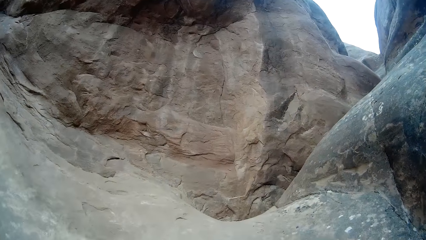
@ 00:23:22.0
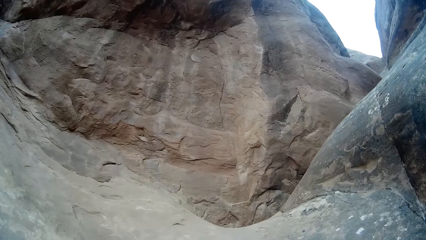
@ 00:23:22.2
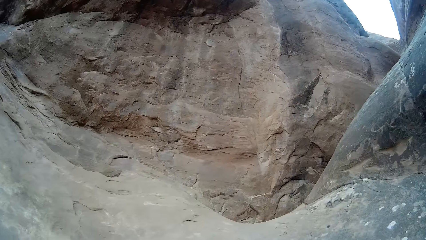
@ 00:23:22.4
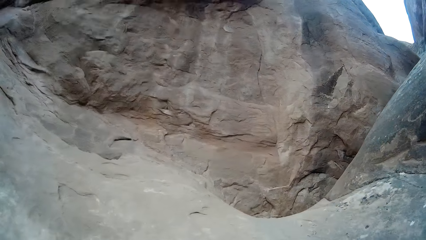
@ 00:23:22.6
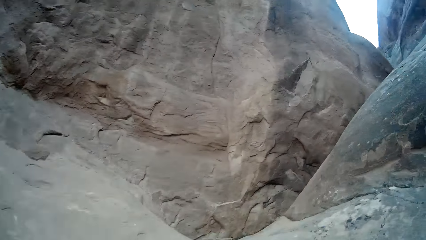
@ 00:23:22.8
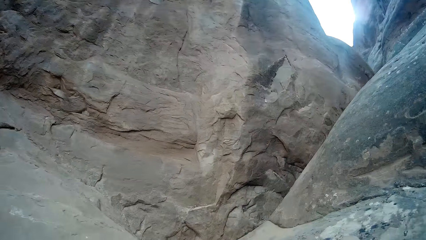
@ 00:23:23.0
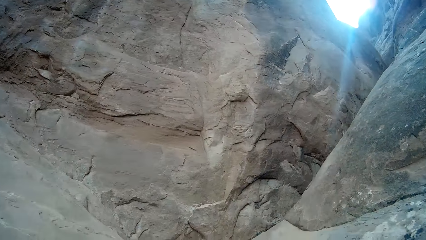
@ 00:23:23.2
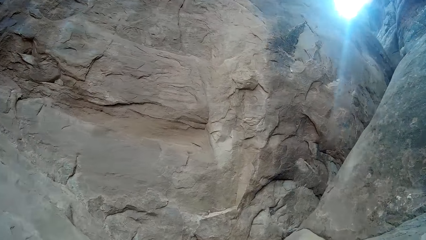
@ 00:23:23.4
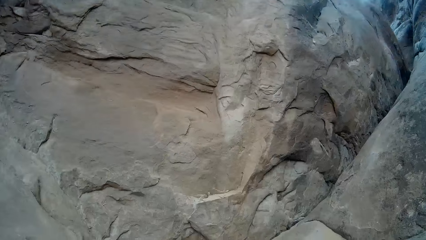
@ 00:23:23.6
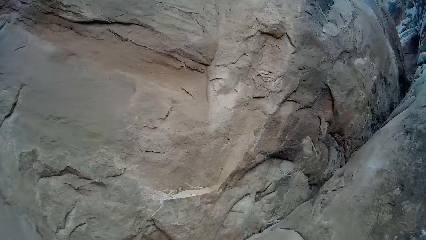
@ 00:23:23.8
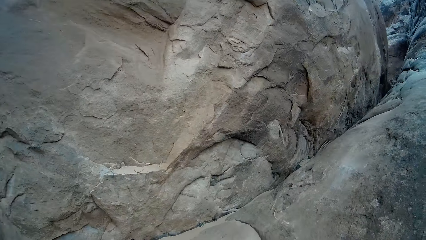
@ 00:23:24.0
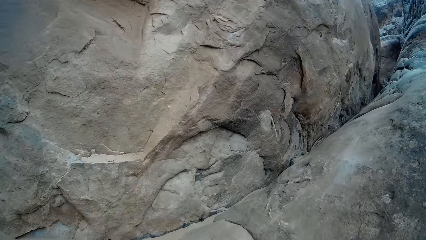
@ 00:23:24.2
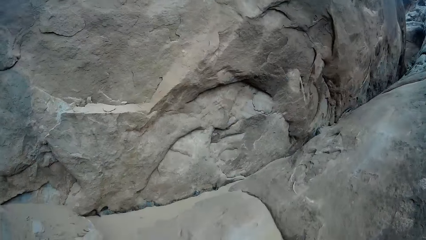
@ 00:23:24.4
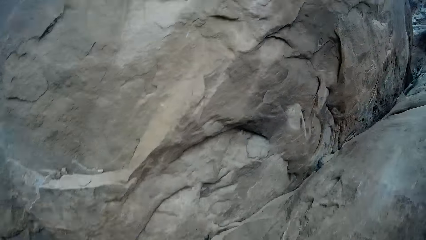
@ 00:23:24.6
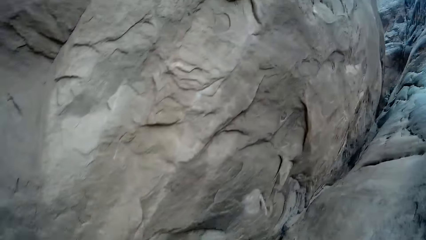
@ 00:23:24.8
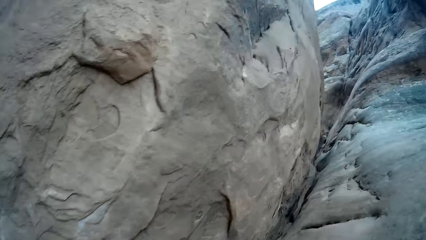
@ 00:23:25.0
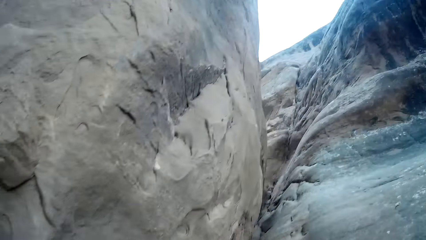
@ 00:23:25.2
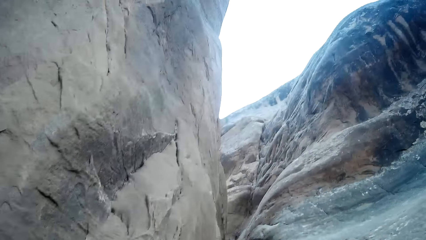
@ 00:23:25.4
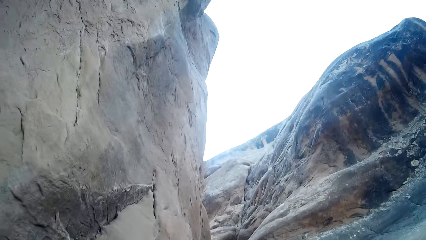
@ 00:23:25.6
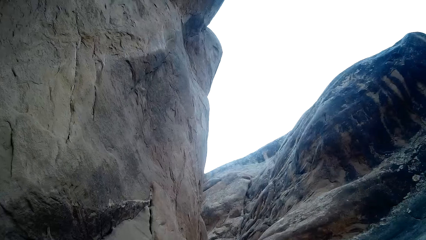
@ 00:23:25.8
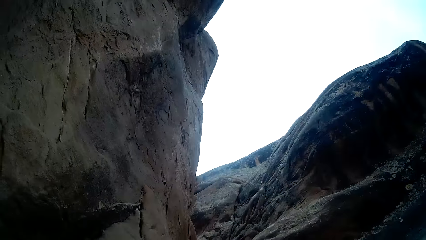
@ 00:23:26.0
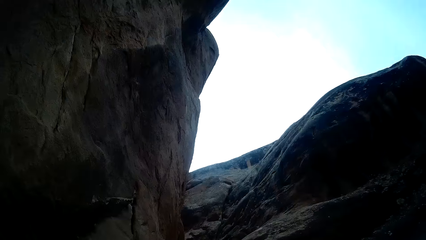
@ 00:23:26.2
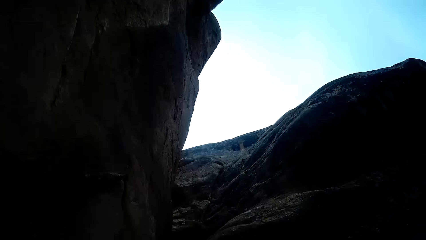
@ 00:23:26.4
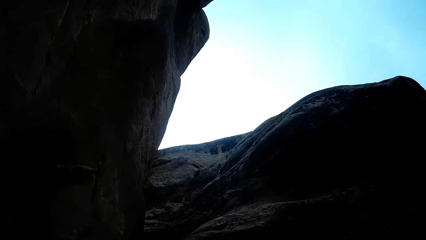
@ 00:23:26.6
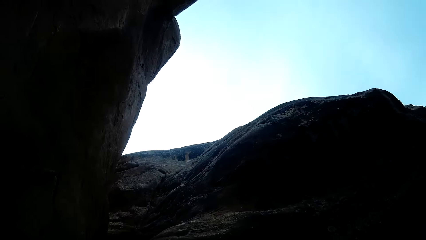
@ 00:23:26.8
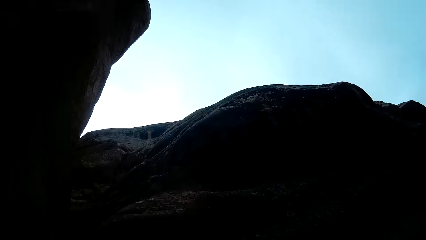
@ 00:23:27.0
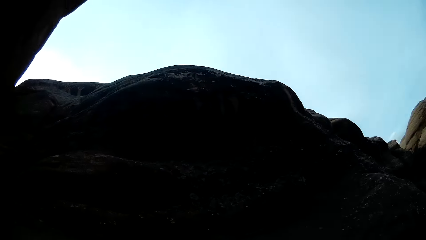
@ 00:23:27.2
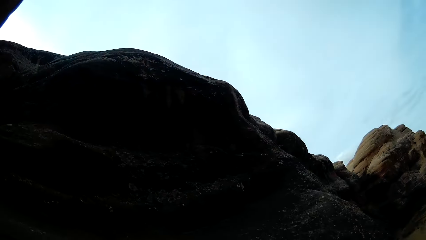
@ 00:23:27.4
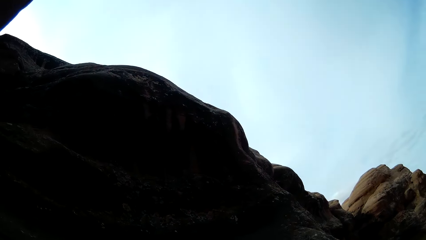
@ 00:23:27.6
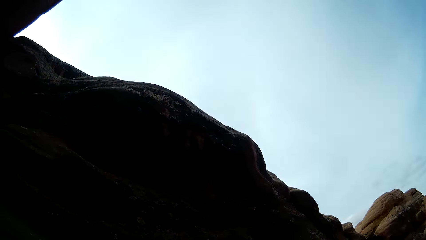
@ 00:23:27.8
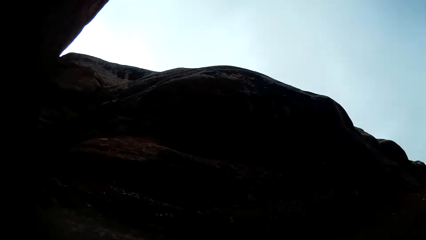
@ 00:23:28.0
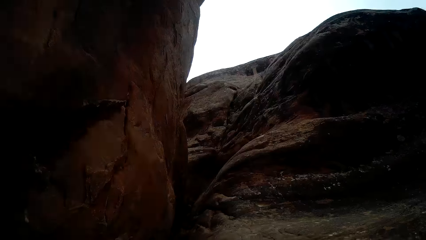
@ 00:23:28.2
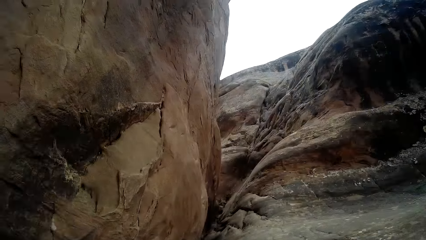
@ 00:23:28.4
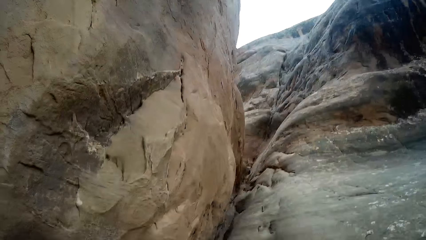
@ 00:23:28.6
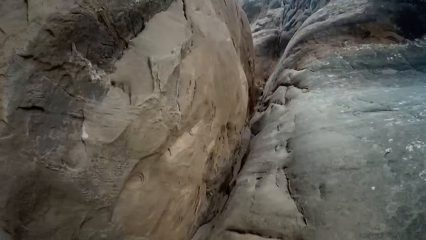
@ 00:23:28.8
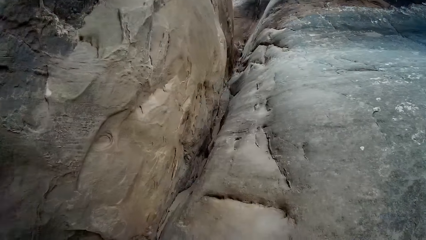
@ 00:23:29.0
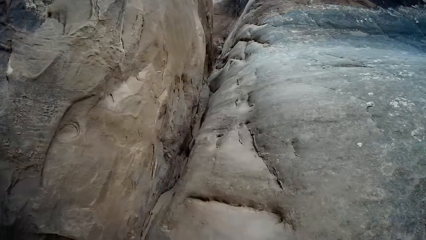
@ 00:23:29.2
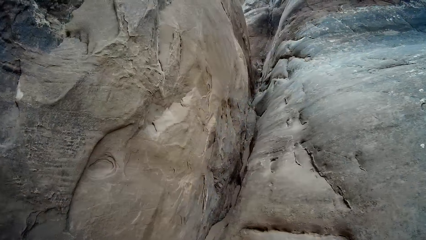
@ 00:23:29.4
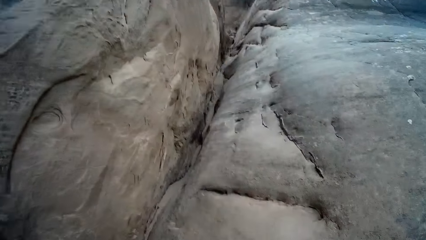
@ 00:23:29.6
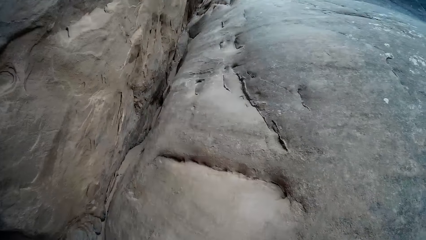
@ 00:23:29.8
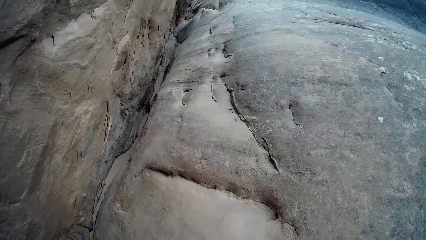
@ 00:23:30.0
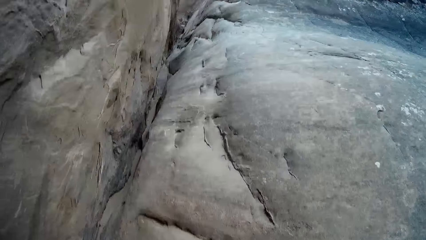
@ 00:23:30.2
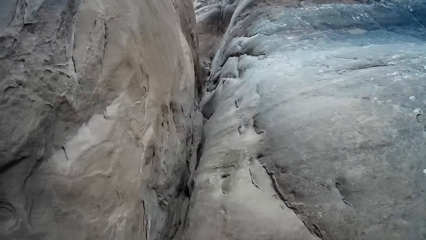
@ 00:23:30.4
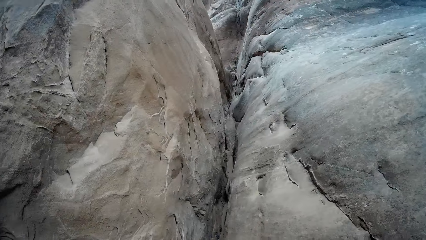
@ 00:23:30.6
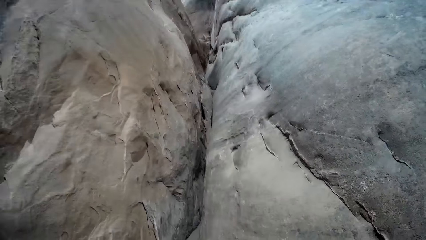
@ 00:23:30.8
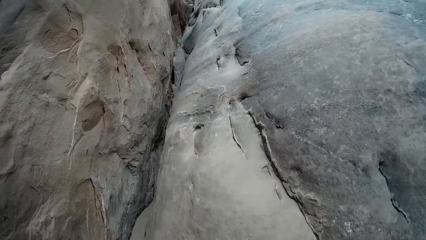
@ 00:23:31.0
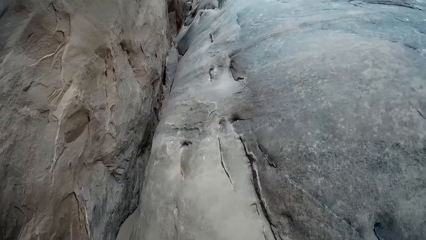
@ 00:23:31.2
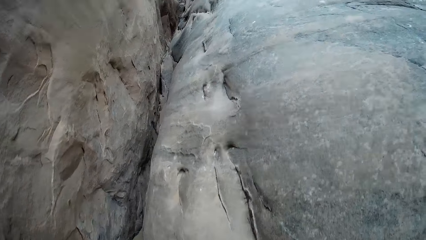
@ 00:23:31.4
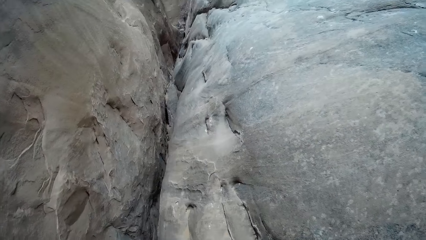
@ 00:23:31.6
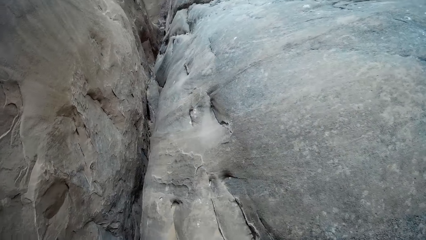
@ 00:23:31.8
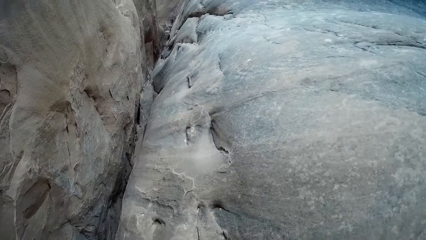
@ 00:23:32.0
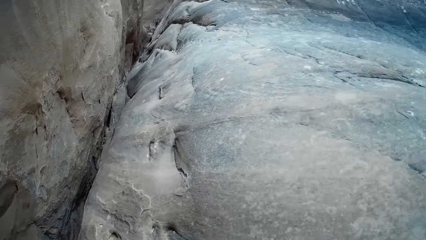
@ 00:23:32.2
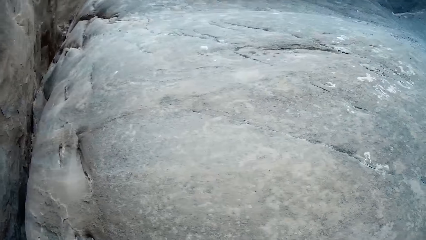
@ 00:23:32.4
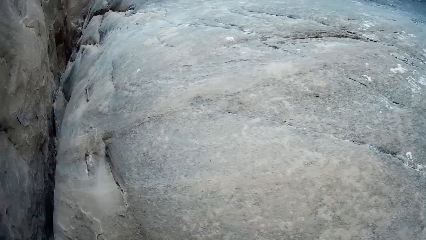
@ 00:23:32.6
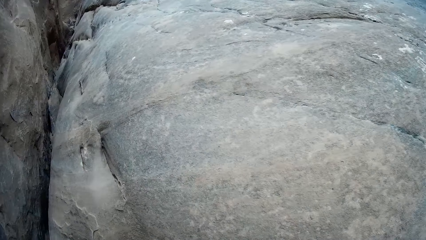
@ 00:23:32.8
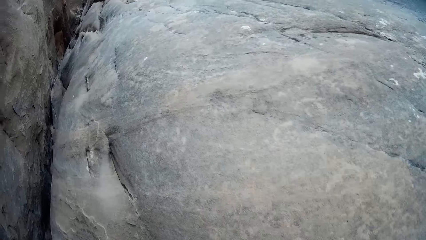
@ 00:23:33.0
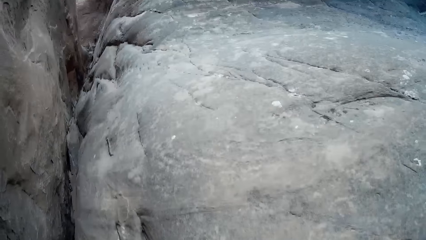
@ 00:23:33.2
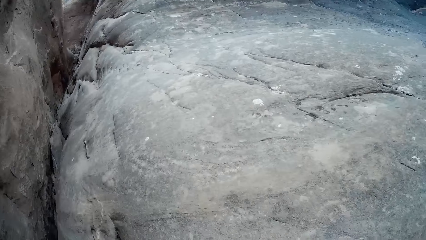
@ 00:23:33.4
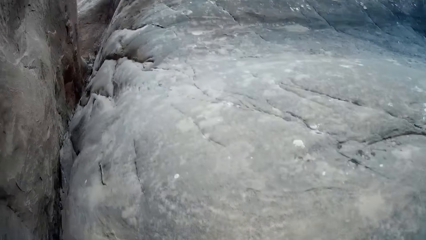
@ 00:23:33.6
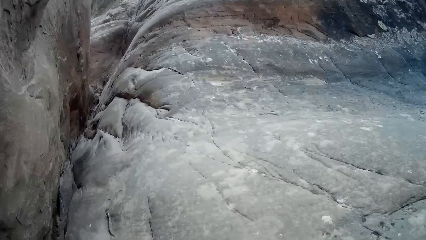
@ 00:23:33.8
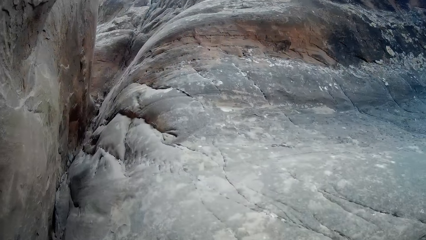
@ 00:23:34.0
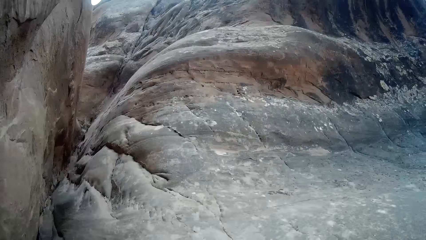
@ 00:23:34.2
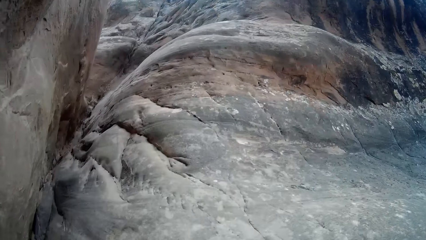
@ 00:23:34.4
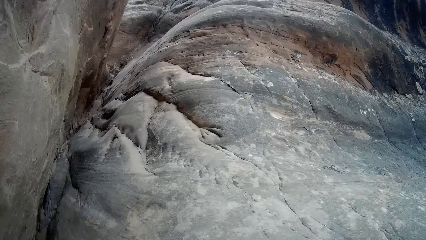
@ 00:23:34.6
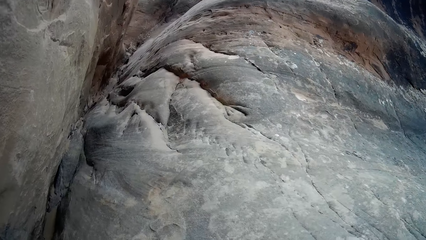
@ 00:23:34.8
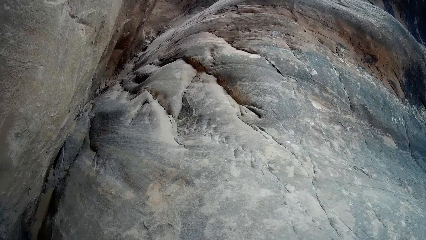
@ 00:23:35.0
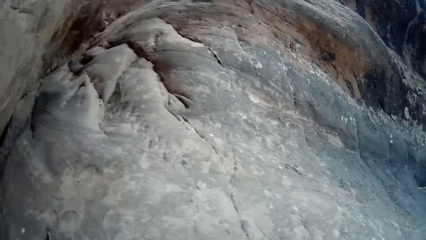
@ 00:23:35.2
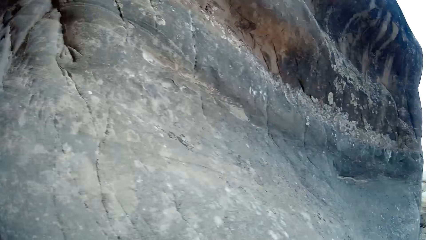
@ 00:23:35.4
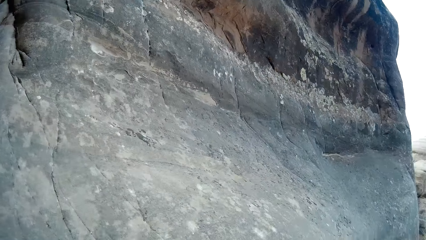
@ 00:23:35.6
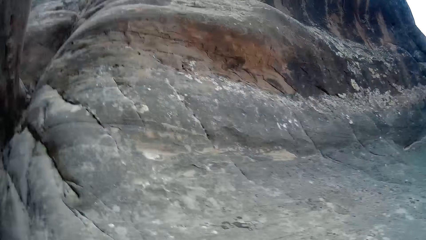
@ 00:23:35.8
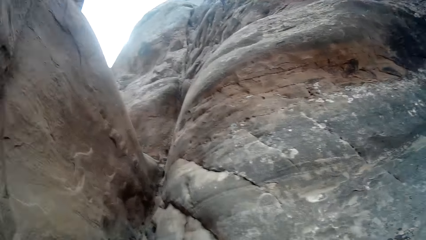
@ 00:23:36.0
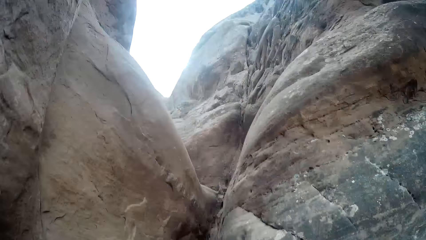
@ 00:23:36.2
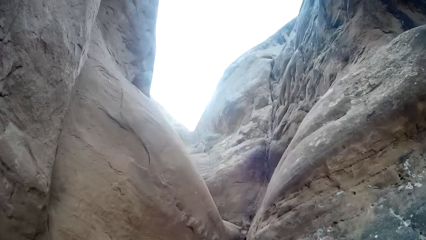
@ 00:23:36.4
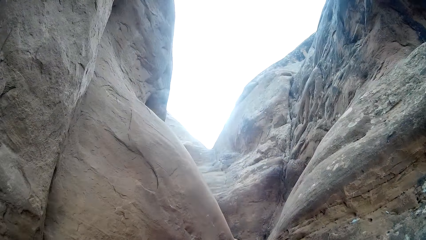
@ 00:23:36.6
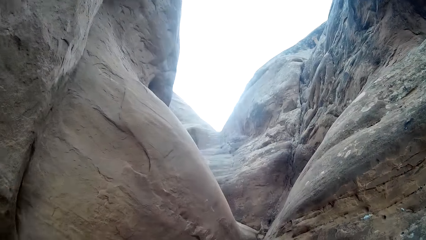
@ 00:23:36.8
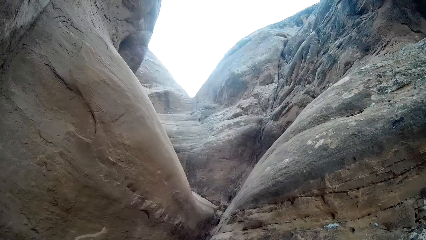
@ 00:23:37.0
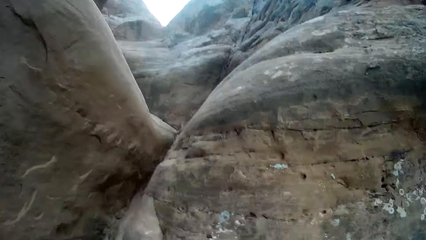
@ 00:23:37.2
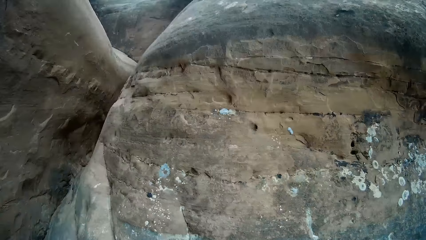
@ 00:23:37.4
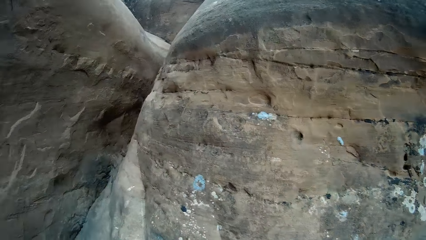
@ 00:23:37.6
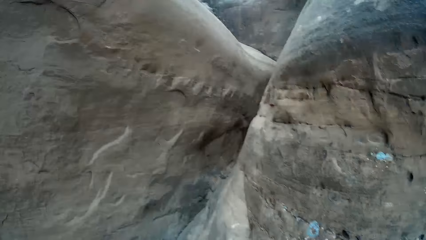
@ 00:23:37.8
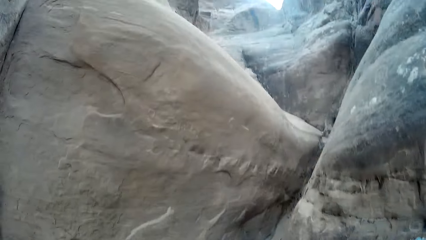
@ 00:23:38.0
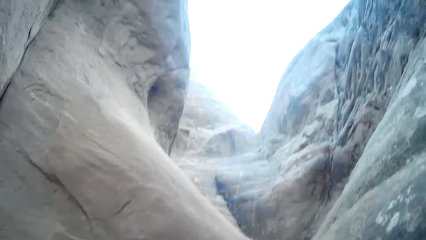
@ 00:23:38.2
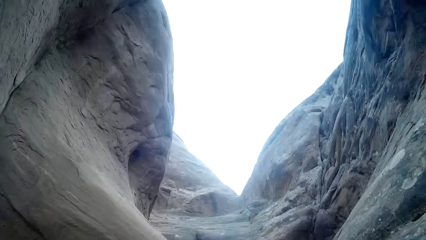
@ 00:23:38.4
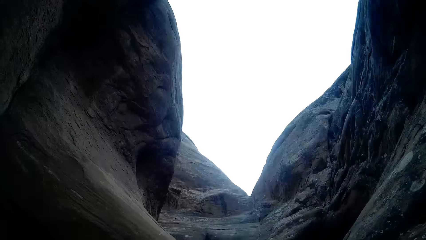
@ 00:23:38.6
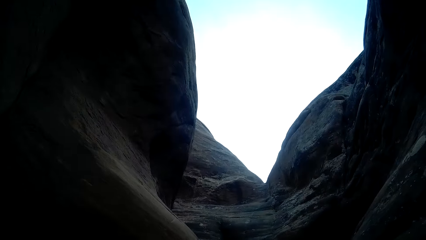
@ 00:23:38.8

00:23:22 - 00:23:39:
The camera wearer looks around. They climb a rock.
